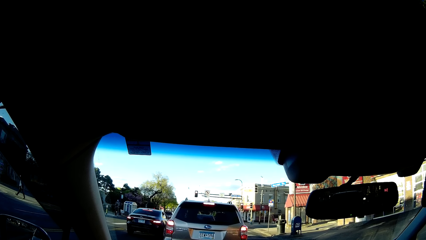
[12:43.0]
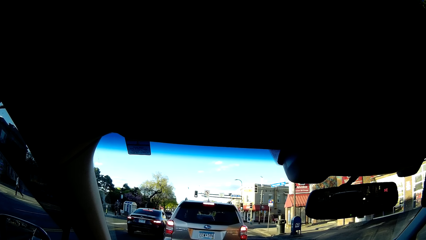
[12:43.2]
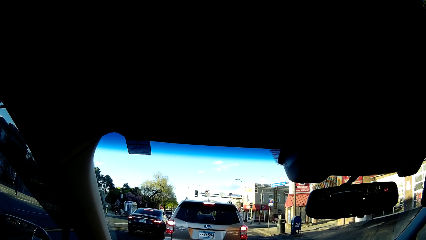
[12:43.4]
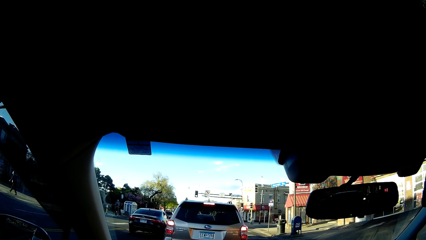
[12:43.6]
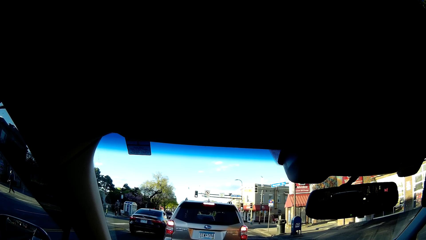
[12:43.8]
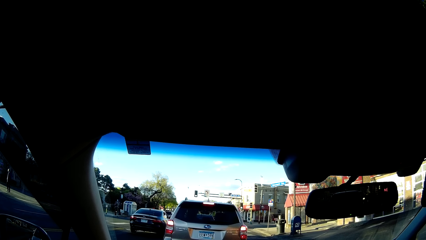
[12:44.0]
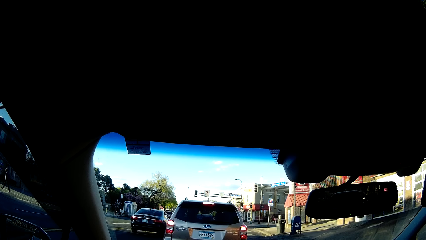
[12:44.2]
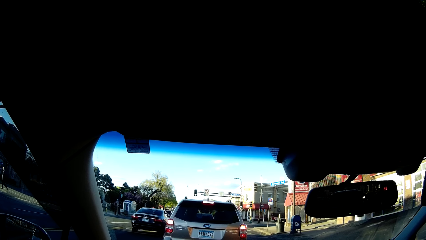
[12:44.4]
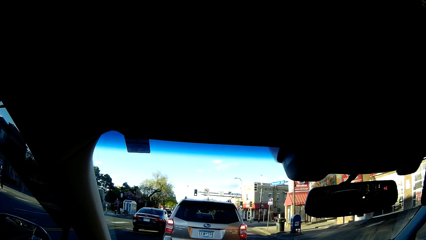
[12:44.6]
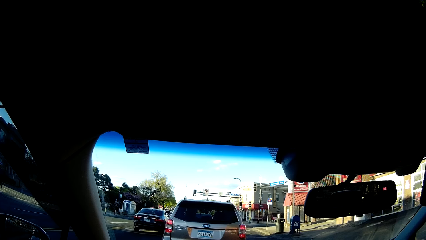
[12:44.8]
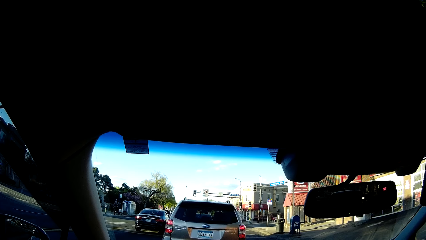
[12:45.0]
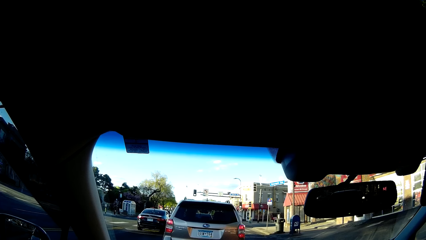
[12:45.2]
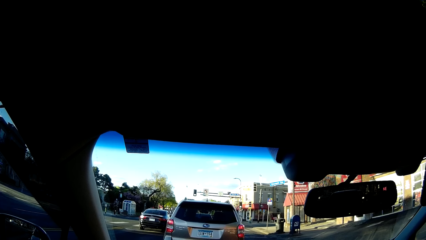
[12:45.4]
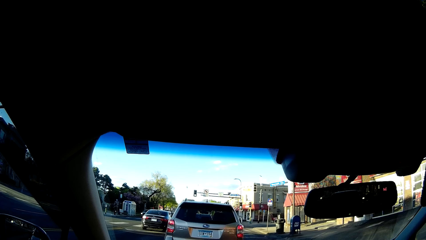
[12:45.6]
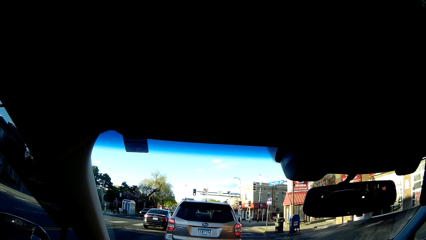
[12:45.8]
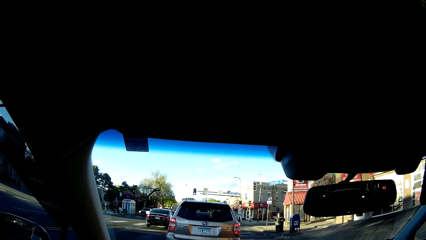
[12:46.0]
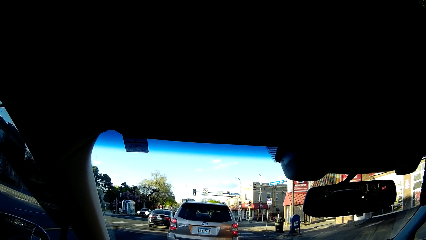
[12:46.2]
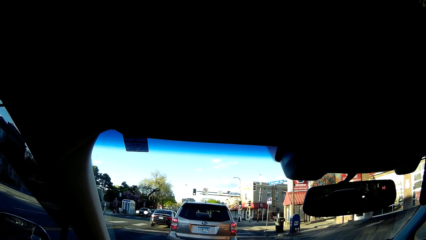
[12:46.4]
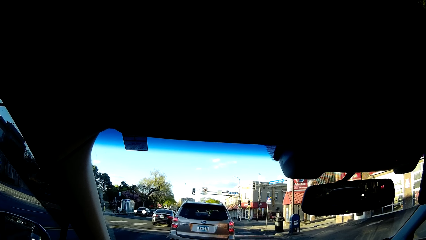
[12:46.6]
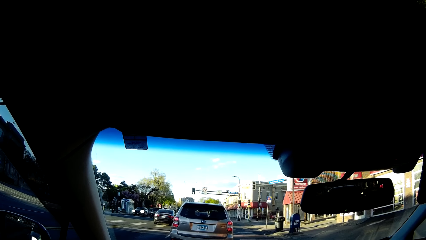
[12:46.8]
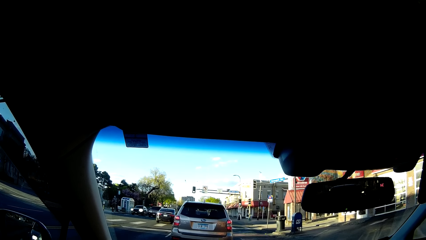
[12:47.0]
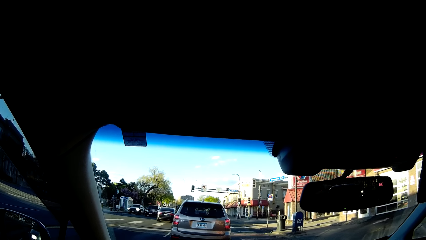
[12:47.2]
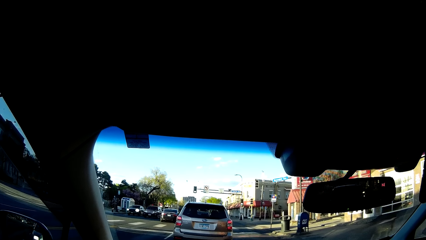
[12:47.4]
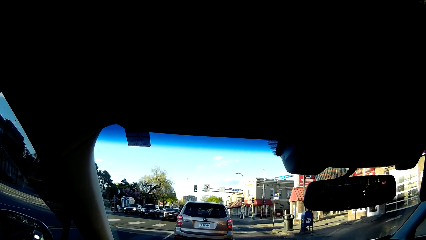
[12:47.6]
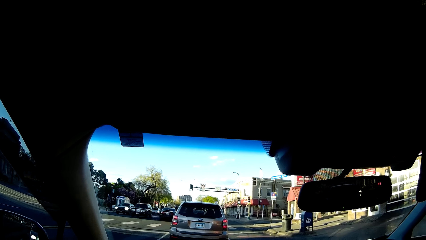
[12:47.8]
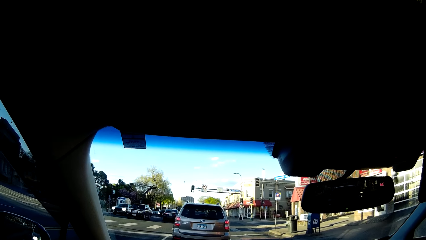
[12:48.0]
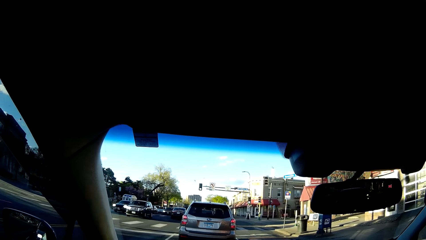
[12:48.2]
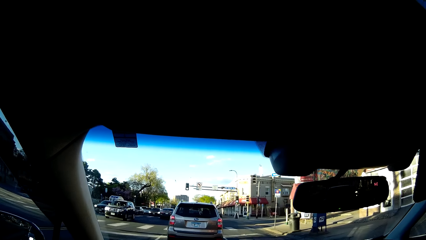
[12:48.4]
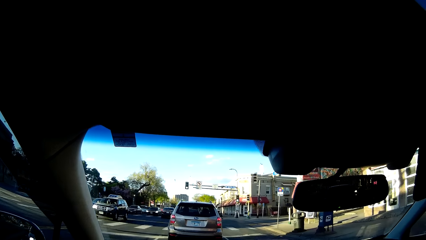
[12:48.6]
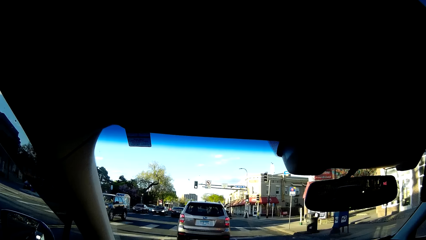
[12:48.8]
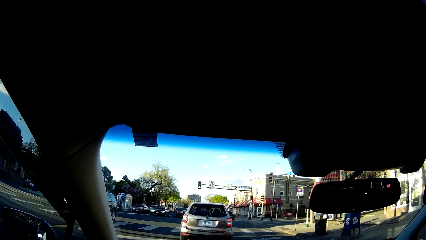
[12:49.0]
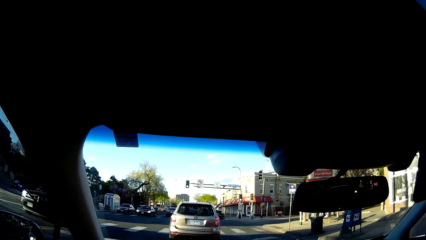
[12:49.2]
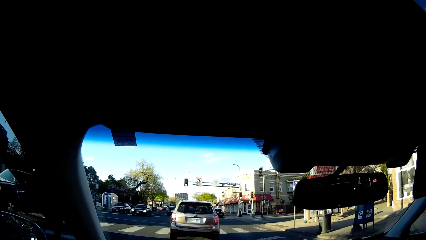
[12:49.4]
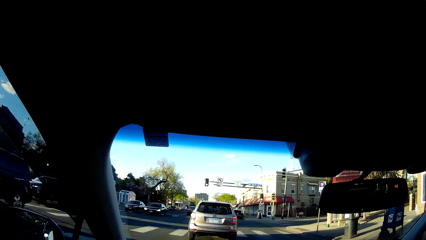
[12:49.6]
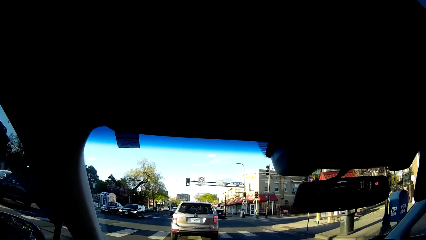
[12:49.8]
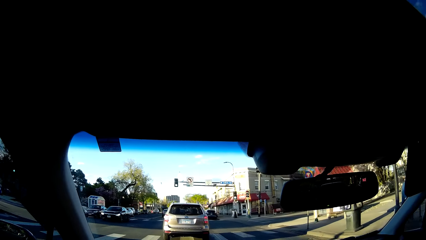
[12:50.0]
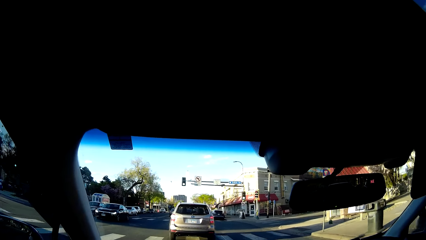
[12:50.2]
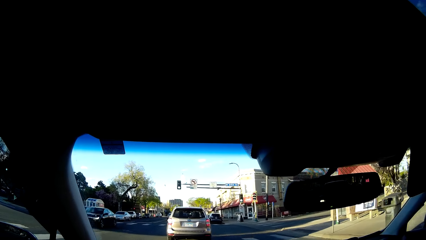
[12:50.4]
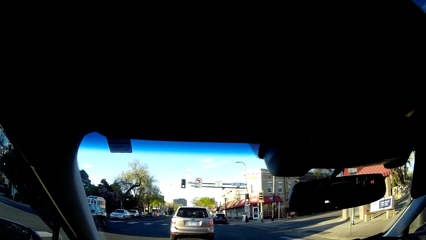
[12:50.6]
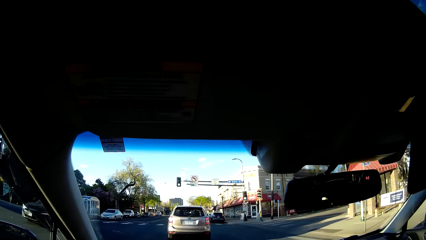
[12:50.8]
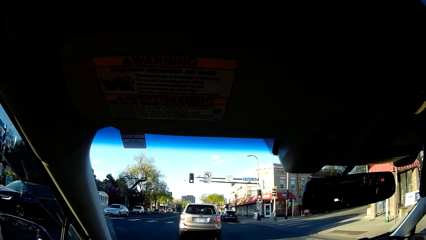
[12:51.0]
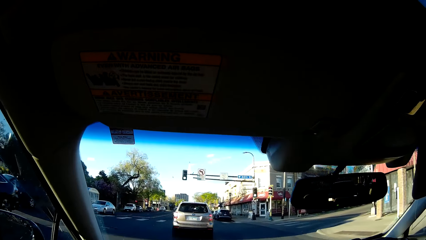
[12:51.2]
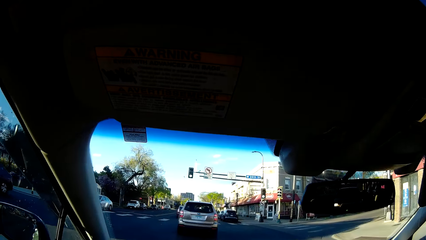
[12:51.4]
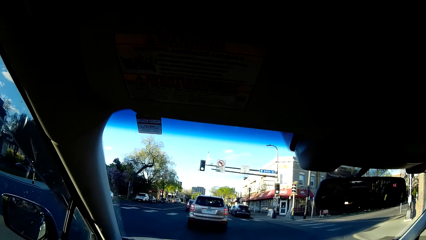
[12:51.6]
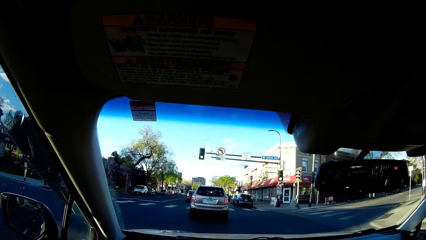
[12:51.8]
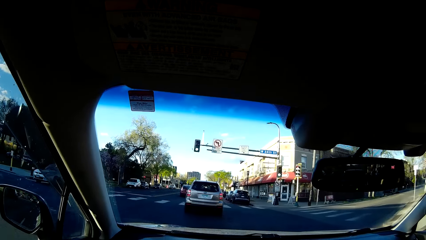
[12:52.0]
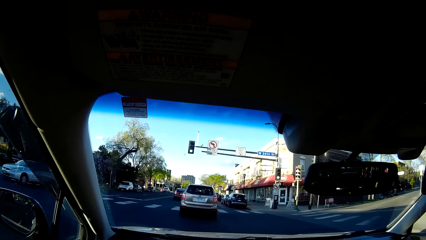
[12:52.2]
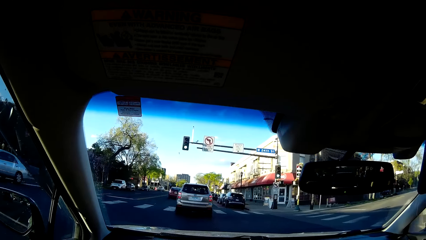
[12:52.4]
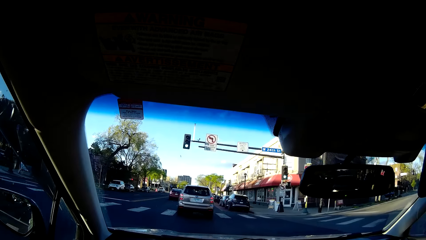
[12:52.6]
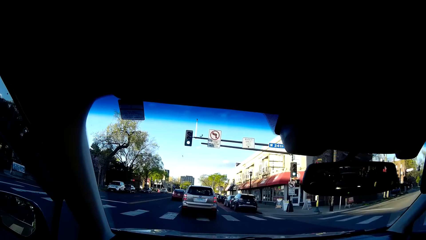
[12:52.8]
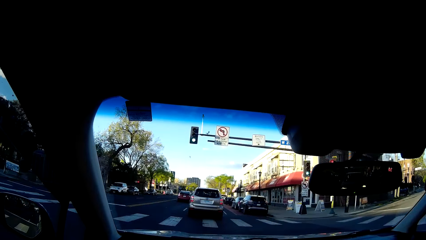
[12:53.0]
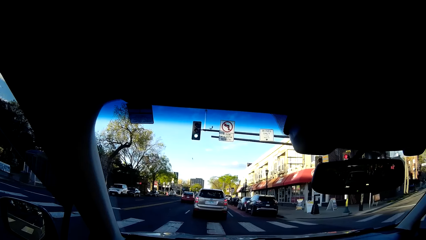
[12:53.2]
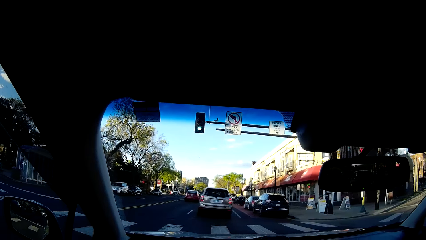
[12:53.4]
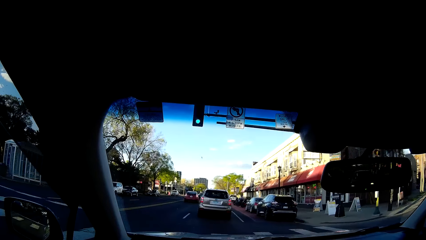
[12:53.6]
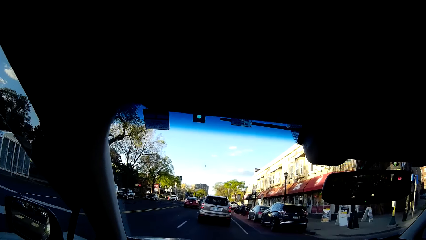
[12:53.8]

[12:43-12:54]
The camera wearer drives the car on the road behind the silver car.

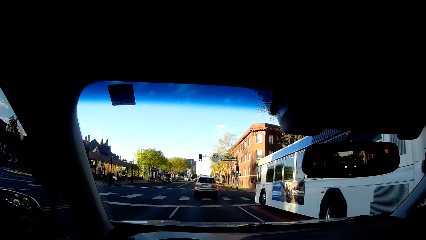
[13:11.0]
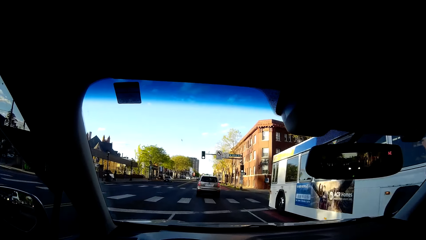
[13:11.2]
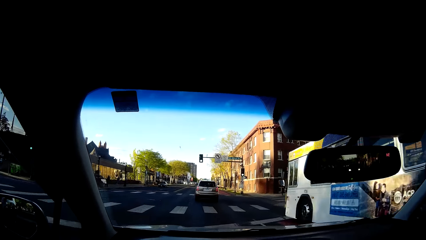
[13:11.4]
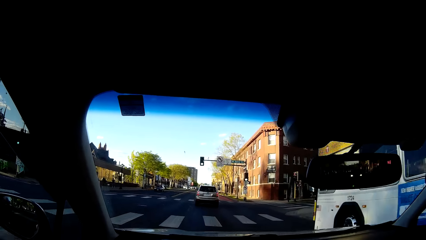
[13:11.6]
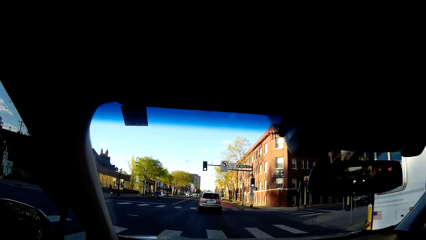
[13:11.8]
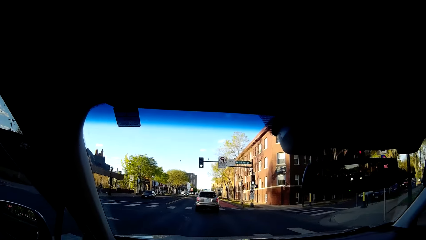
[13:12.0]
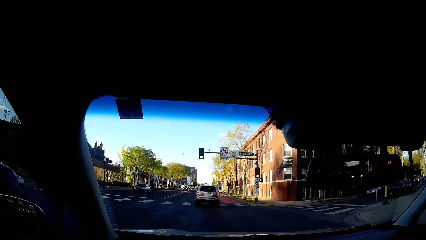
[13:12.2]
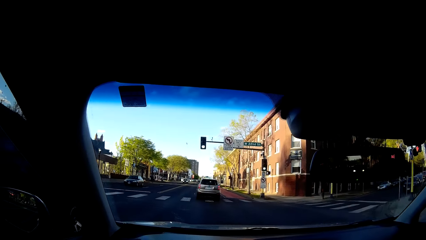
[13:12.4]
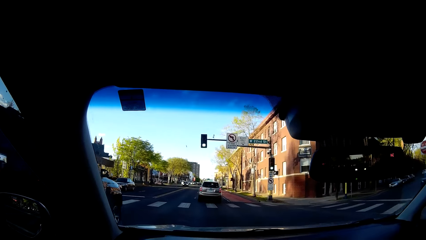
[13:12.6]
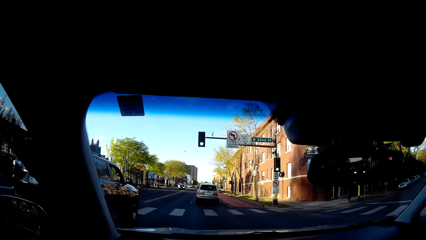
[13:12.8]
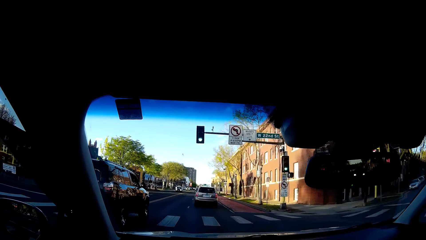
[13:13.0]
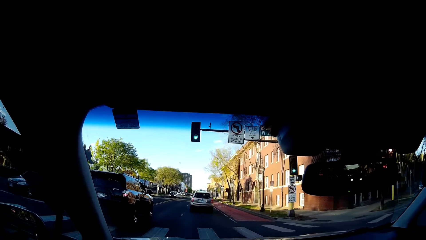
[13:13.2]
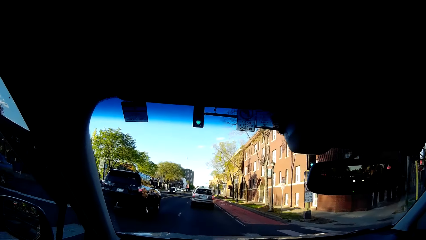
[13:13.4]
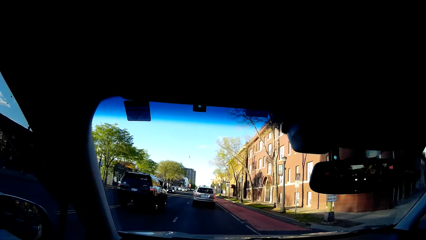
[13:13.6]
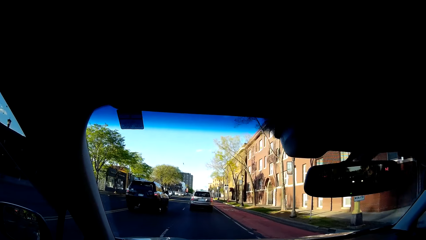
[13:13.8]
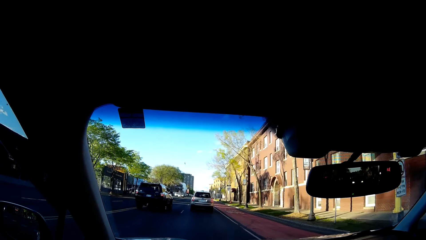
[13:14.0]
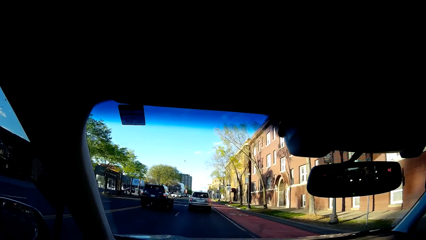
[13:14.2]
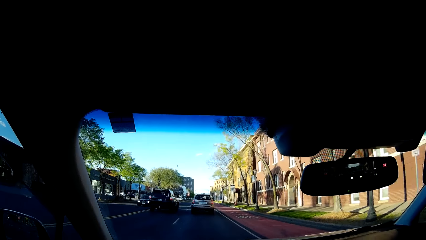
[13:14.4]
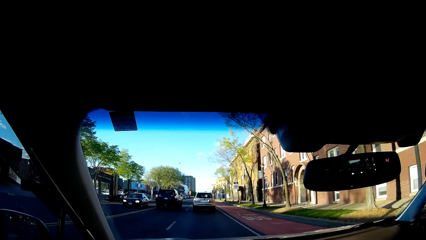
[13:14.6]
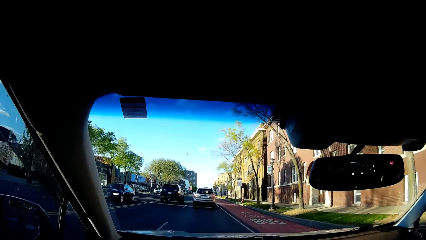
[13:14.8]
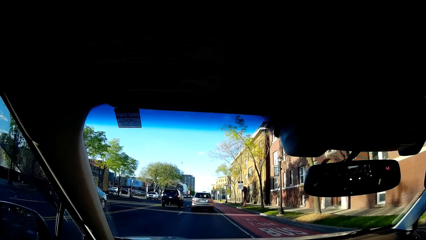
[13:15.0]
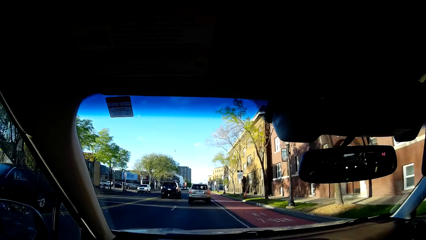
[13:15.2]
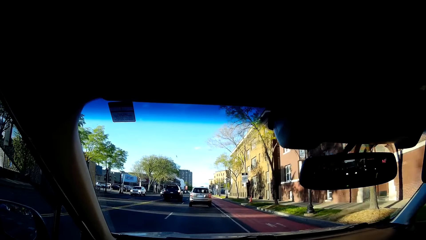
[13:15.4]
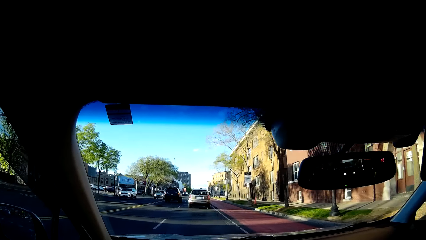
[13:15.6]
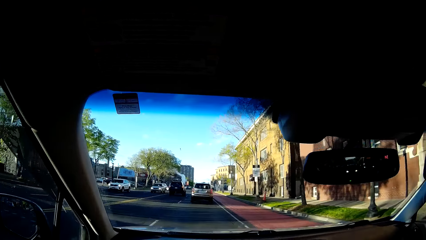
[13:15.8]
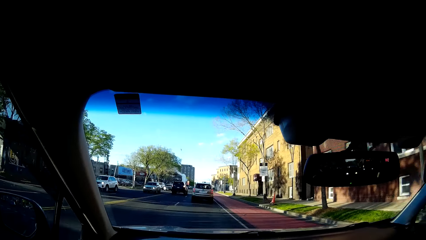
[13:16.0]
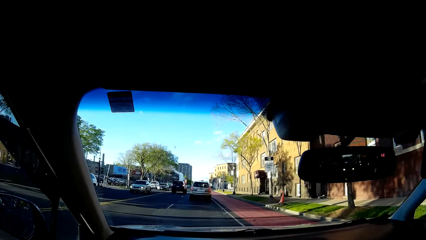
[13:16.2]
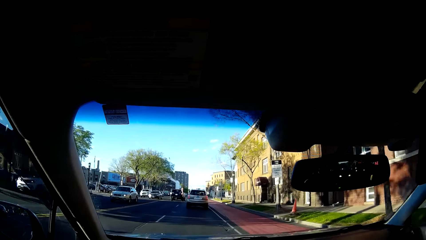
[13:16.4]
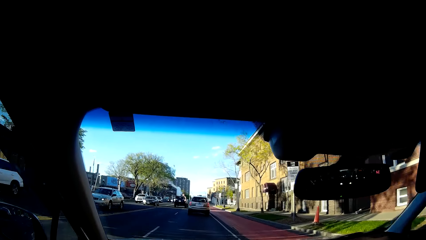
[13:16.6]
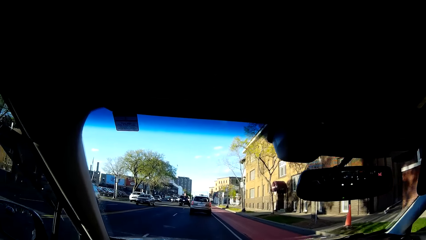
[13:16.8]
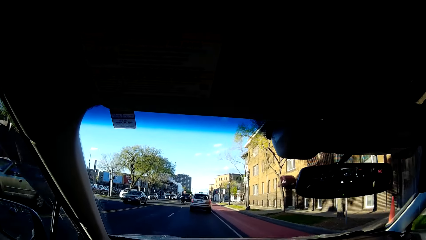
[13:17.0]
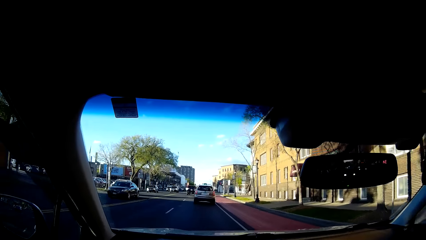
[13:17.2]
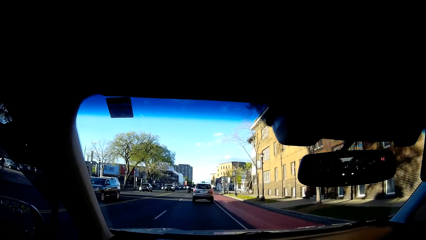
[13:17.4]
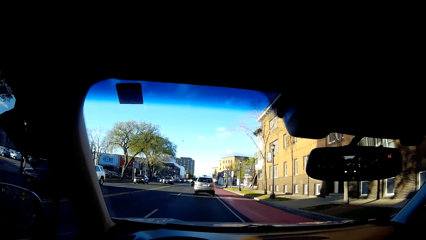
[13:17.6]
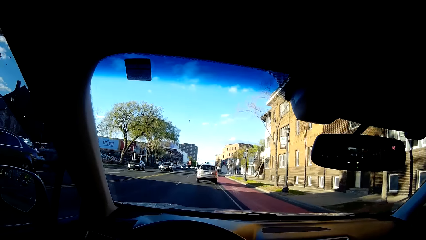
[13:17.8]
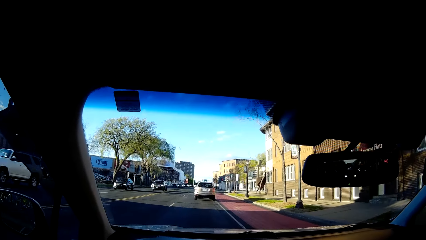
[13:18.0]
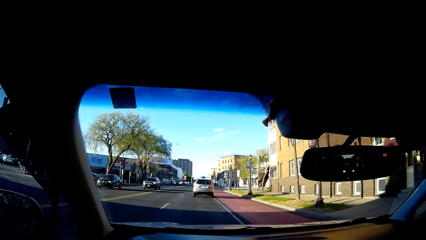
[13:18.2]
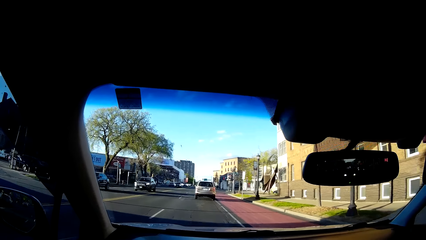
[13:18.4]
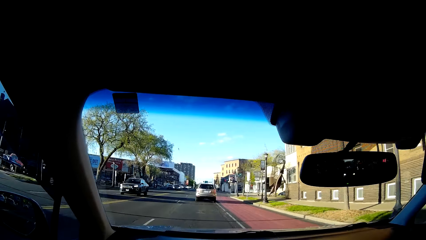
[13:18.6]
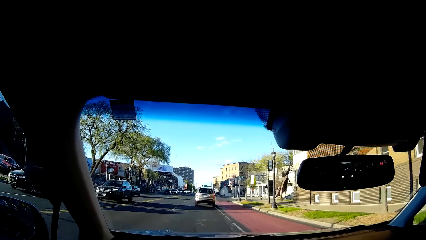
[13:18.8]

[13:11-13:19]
A black car drives past the camera wearer.
